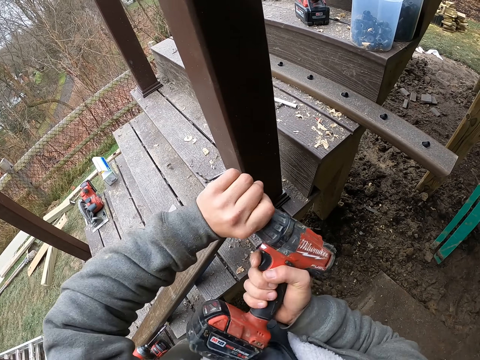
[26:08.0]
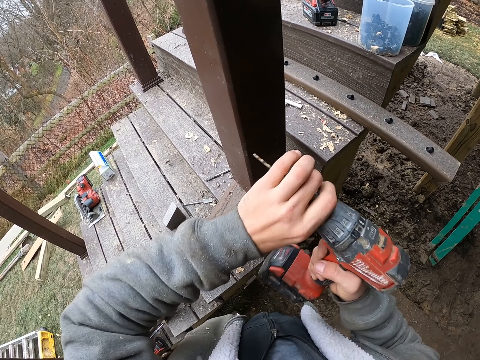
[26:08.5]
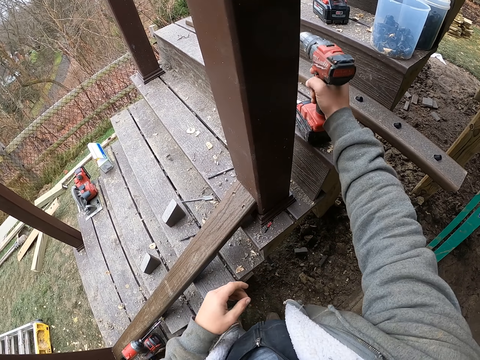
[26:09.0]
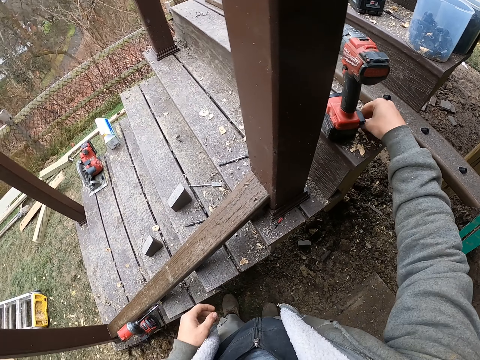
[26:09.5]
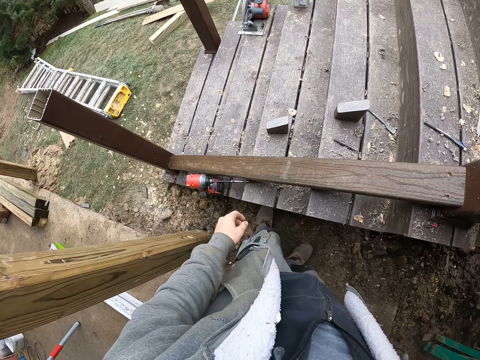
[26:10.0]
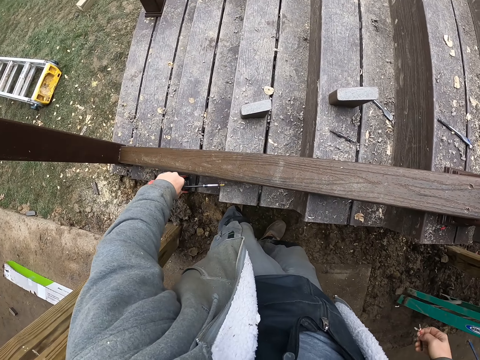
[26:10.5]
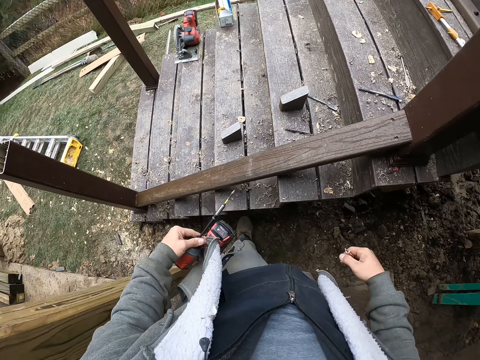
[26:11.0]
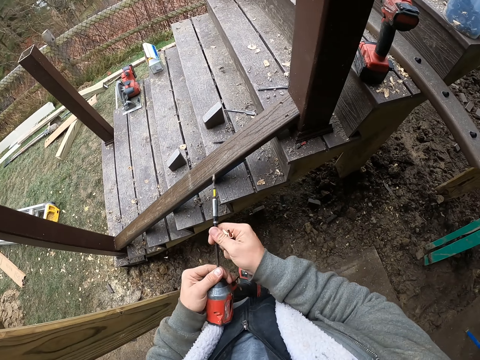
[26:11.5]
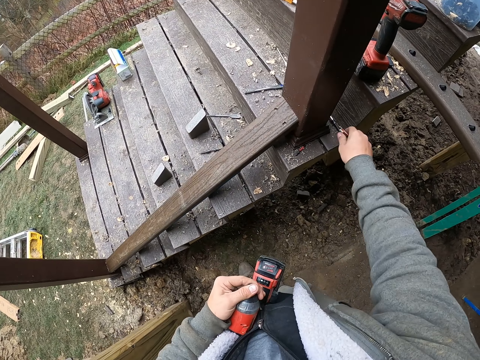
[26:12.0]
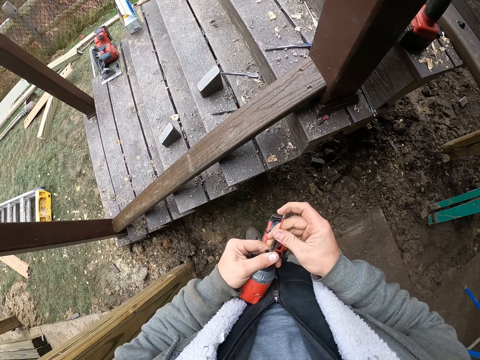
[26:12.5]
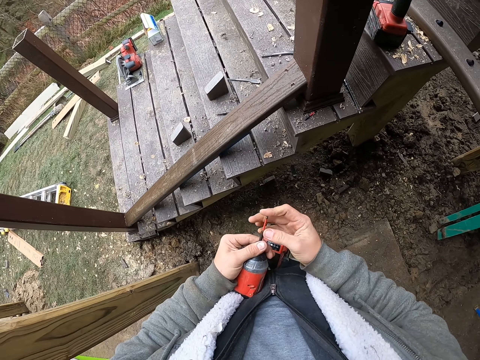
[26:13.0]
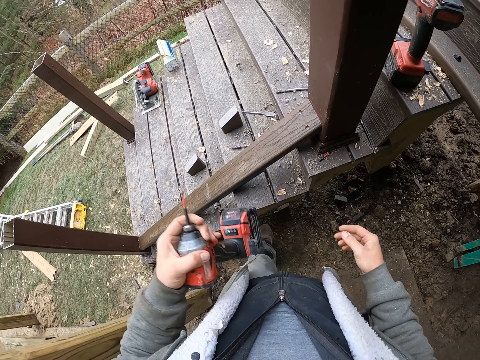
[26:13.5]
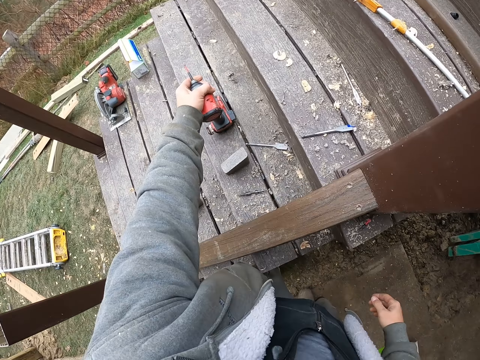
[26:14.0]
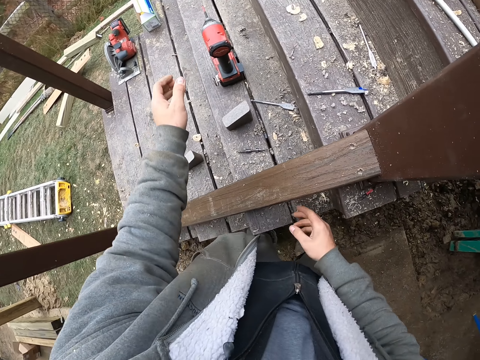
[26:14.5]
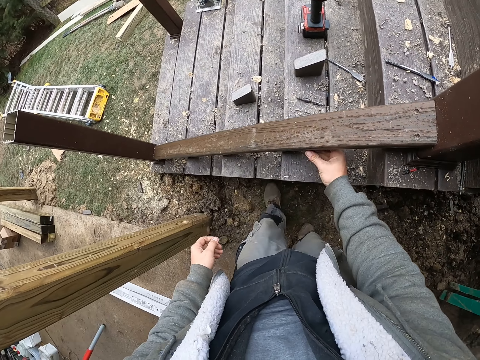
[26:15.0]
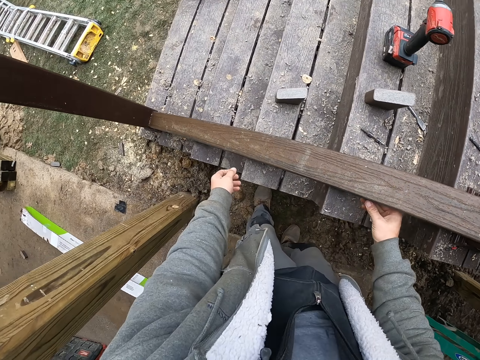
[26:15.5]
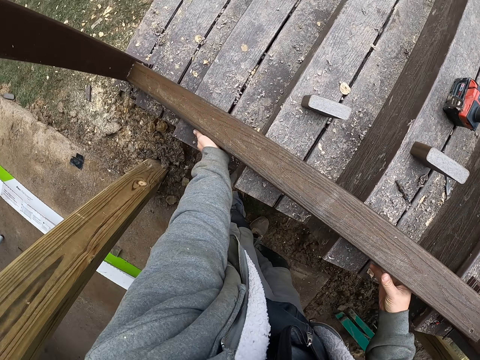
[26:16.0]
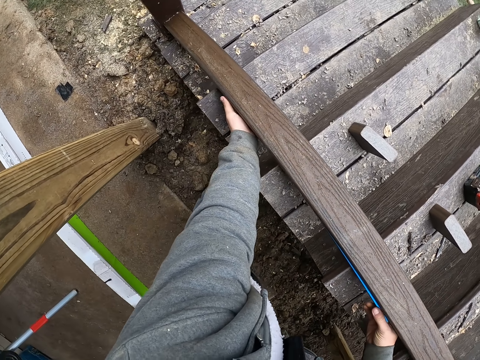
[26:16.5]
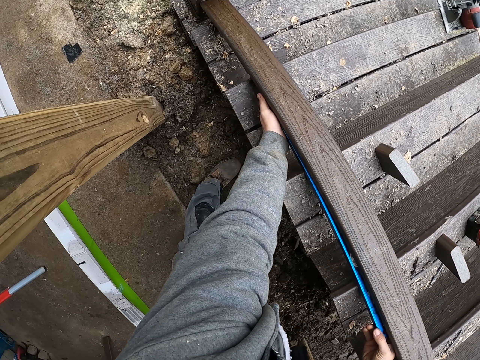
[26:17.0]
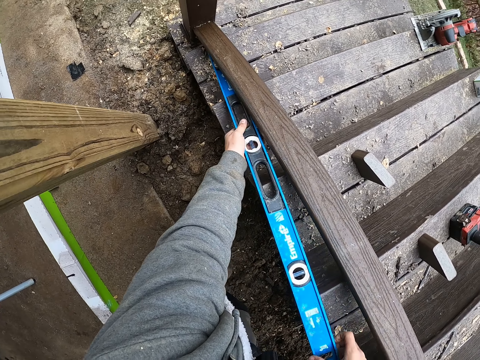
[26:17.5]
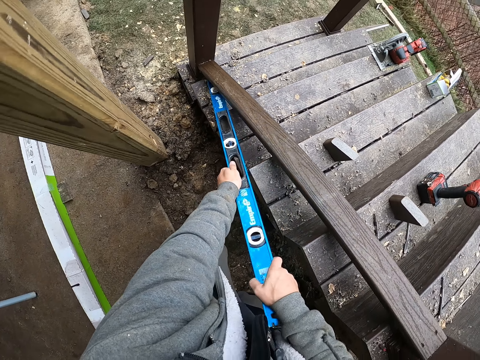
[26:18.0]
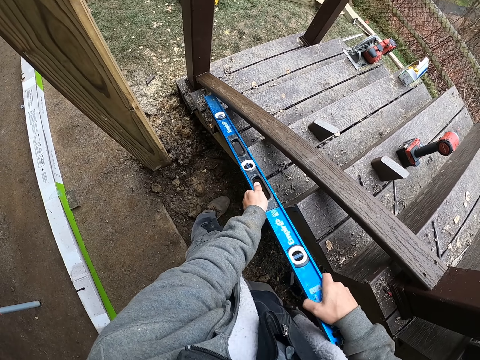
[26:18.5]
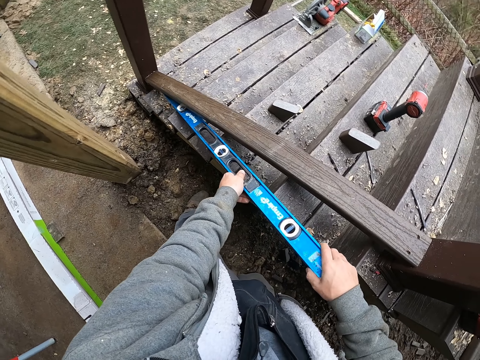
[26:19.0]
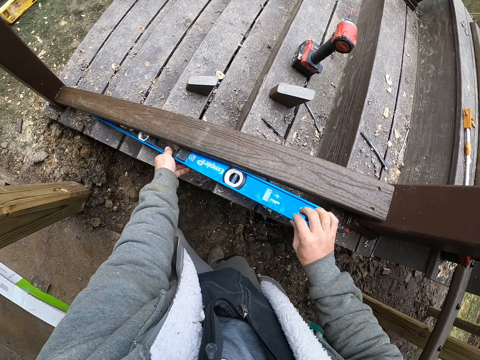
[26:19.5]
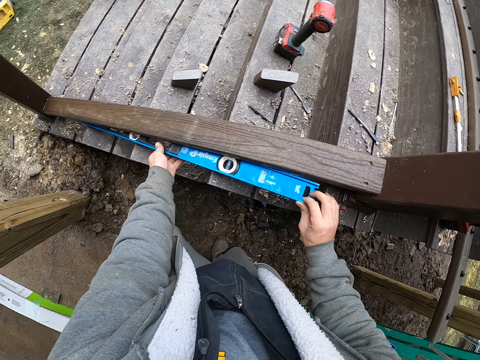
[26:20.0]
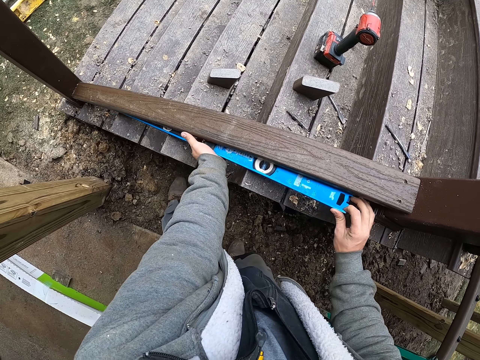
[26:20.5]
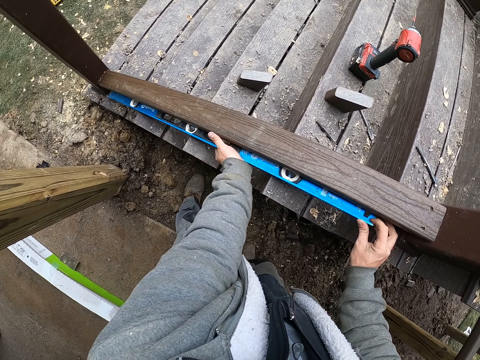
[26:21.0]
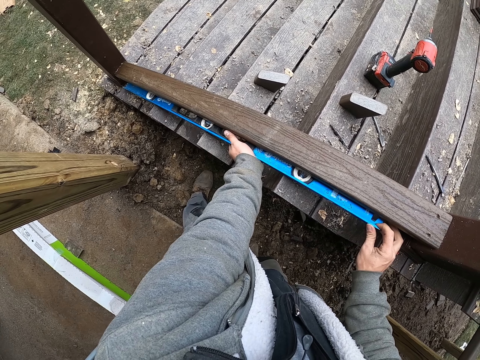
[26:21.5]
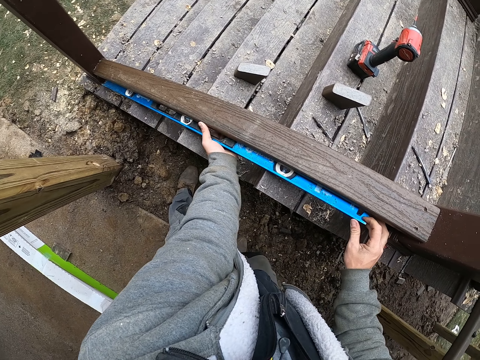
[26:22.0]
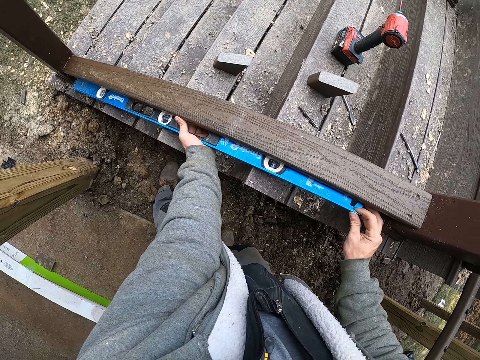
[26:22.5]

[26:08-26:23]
The camera wearer adjusts the drill chuck. They put the drill on the stairs. They pick up the drill. They remove the drill bit from the drill. They drop the drill bit on the stairs. They insert the drill bit into the drill. They put the drill on the stairs. They touch wood. They pick up a level. They measure the rail with the level.

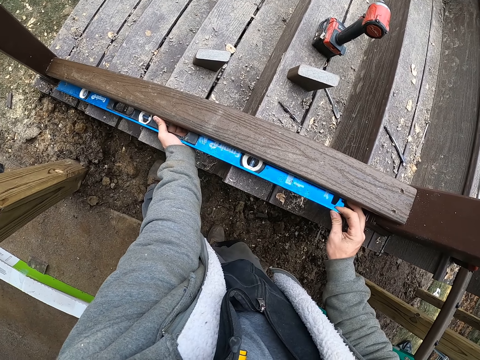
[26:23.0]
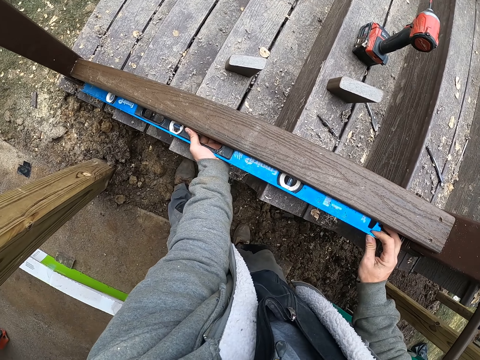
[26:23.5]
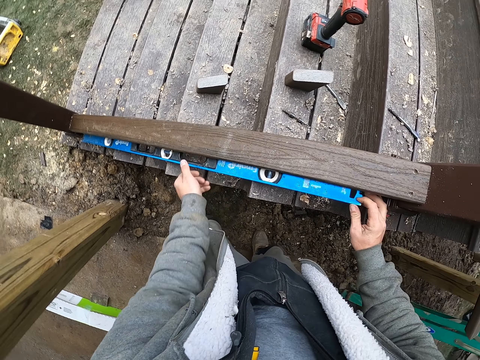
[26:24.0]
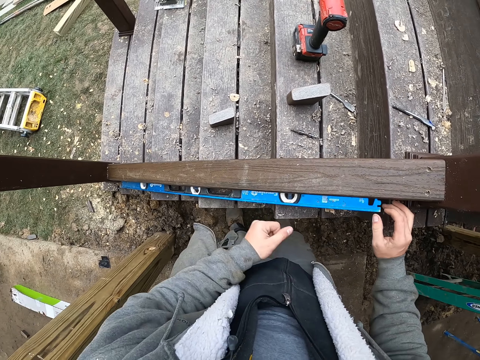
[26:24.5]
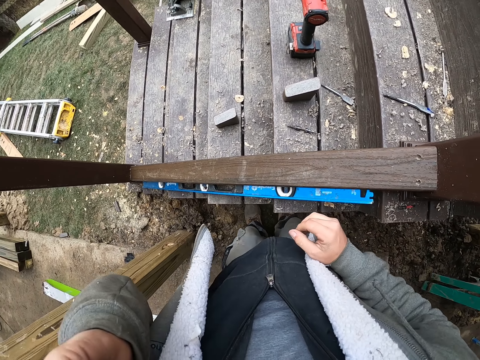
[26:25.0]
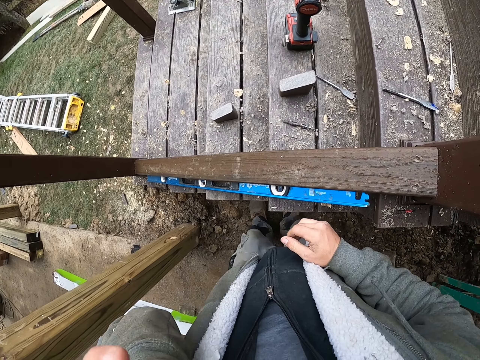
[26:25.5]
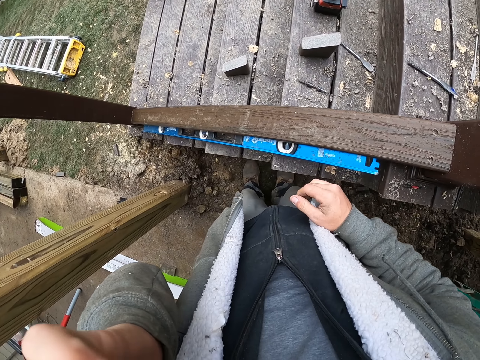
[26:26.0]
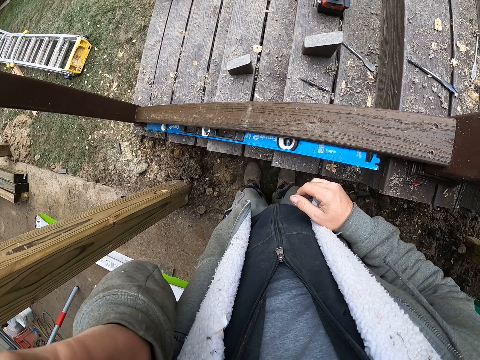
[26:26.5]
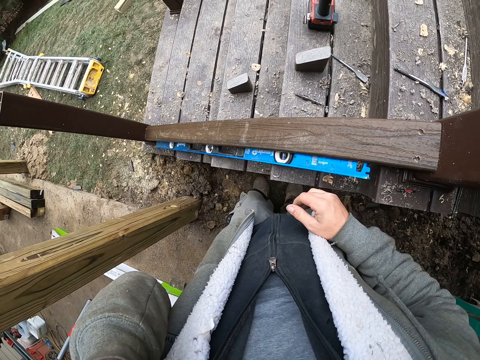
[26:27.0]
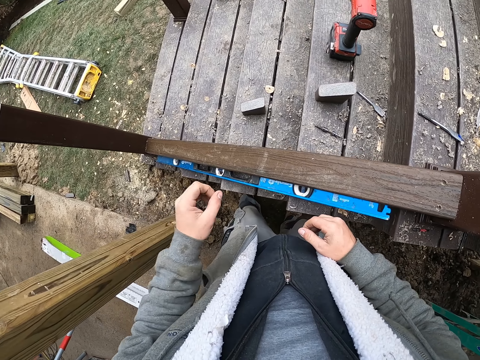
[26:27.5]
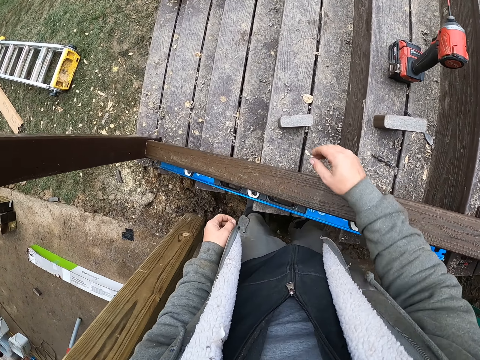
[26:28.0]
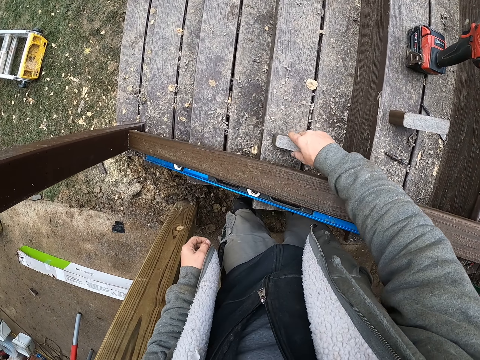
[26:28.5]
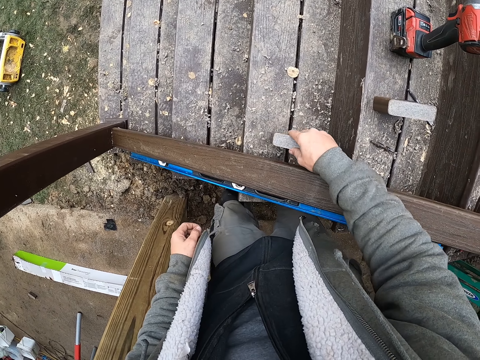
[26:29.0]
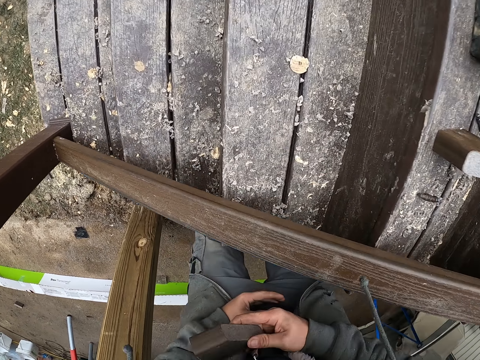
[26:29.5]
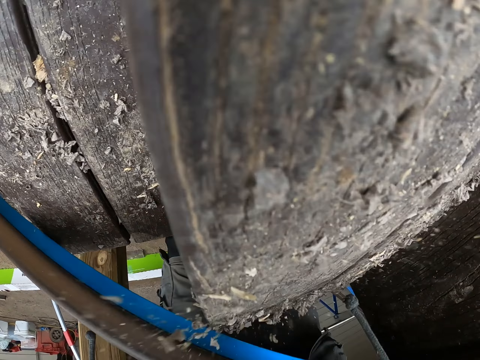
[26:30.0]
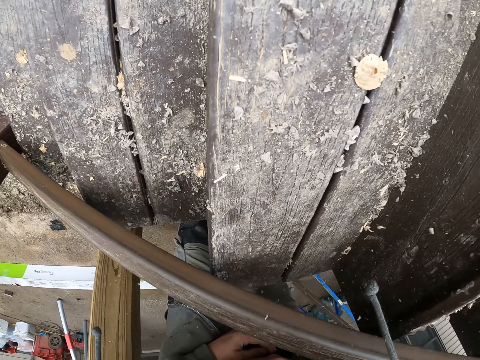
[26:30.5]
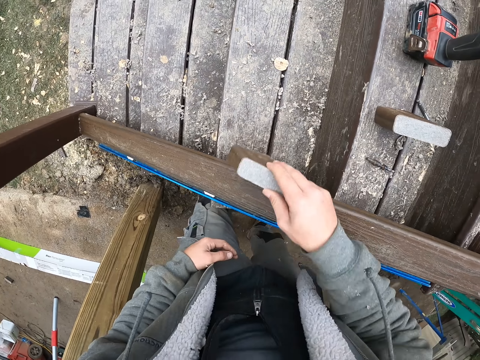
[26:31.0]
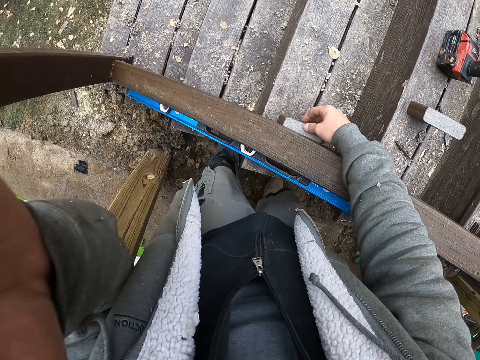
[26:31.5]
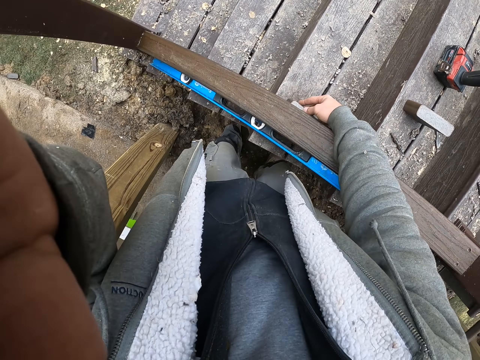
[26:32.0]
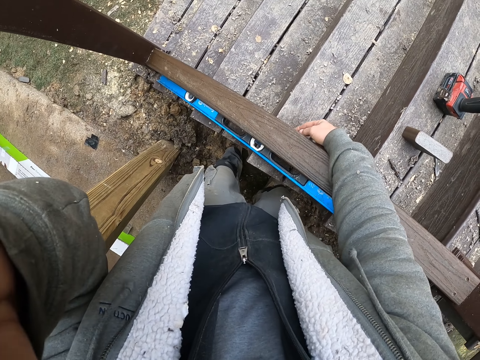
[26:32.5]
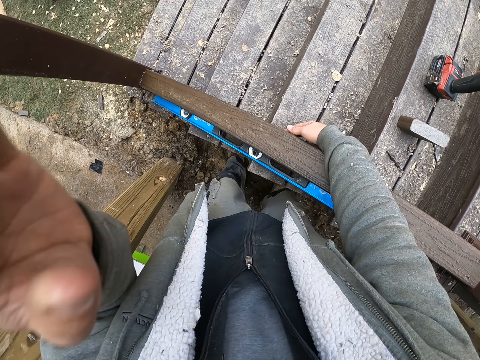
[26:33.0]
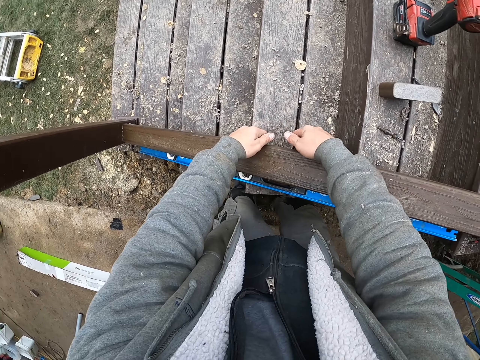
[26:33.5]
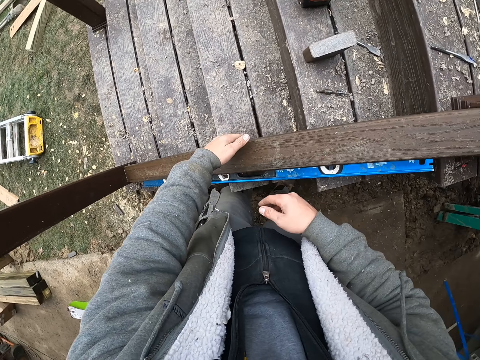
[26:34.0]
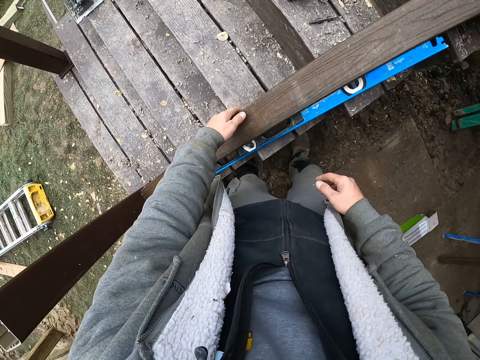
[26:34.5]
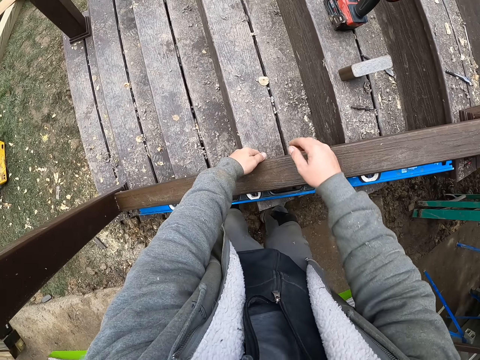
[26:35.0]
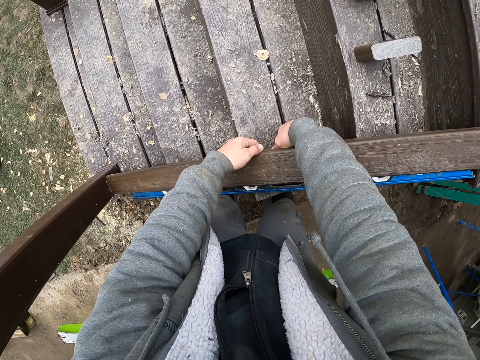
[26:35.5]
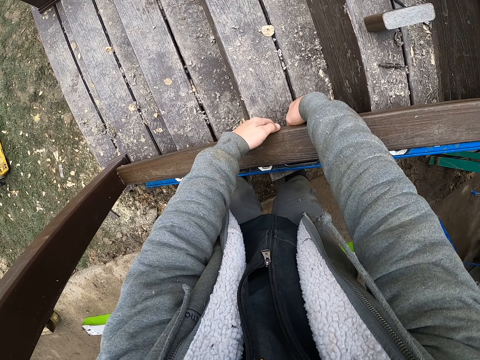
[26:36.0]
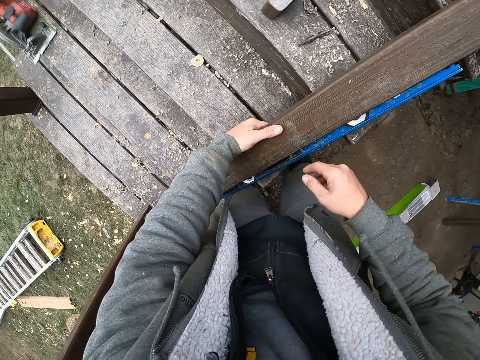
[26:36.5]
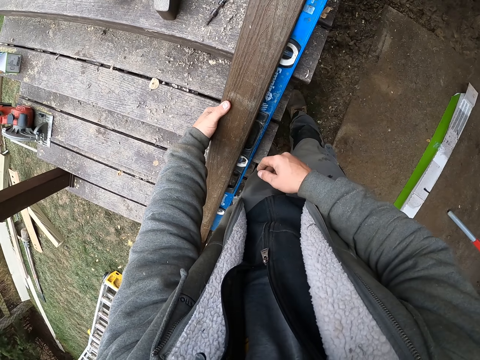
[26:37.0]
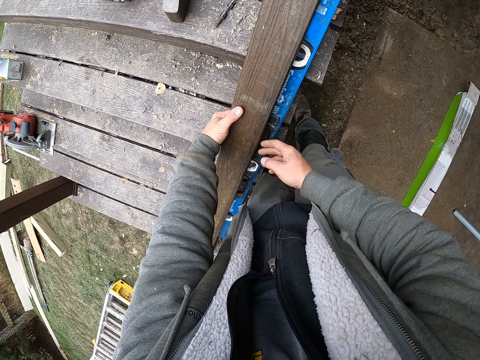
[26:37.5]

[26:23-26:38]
The camera wearer touches their face. They adjust a wood piece. They lift the wood piece. They blow the stairs. They put the wood piece on the stairs. They adjust the camera on the head. They adjust the wood piece on the wood piece.
